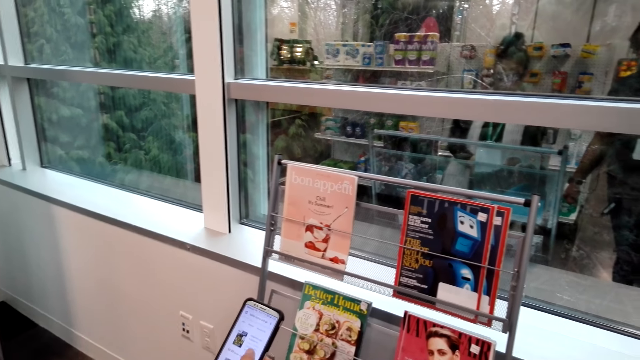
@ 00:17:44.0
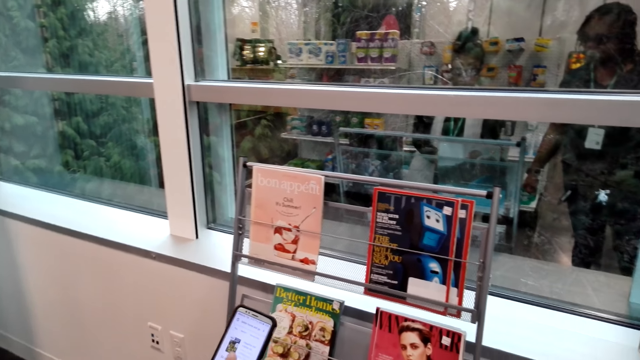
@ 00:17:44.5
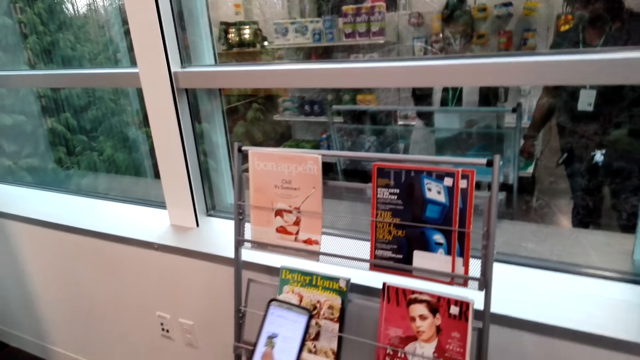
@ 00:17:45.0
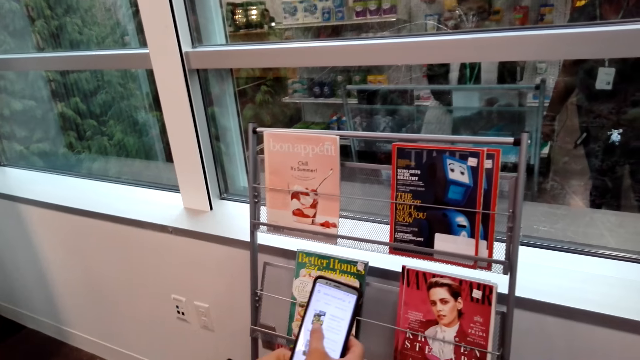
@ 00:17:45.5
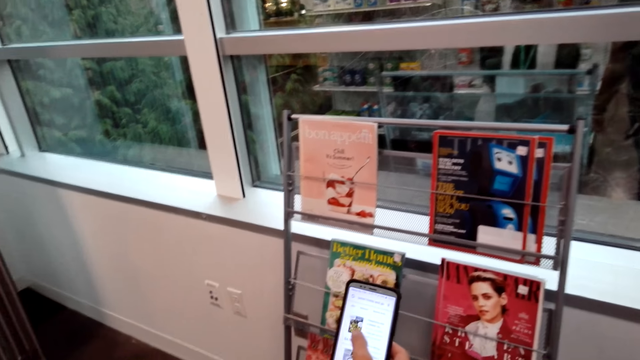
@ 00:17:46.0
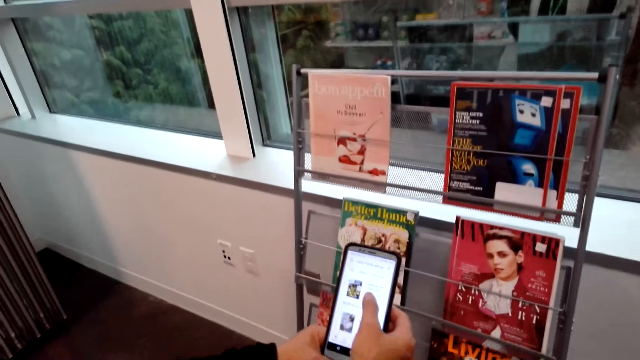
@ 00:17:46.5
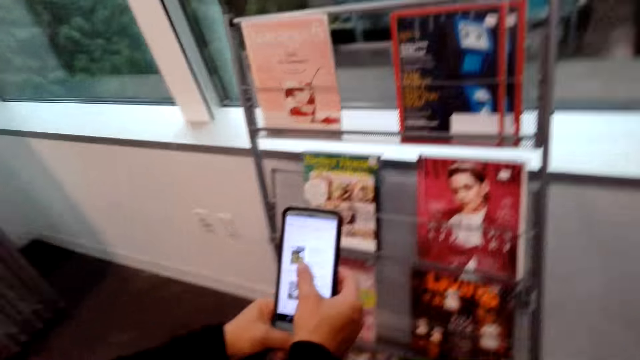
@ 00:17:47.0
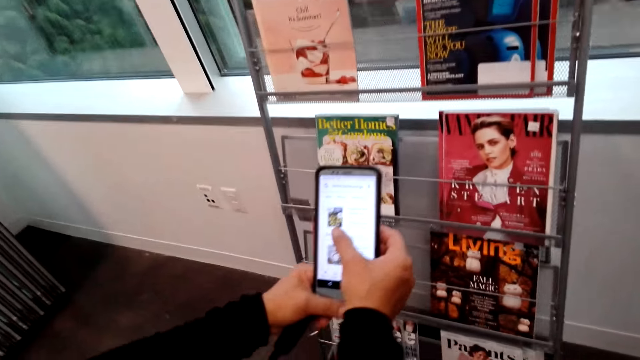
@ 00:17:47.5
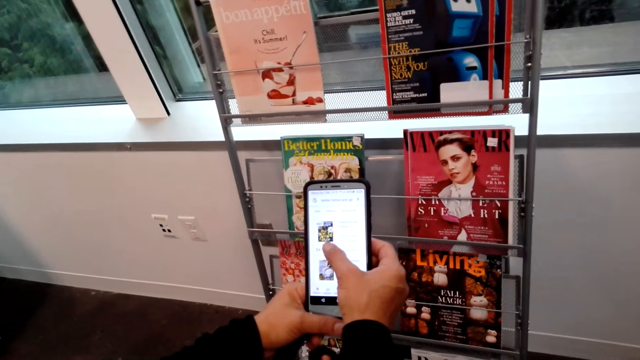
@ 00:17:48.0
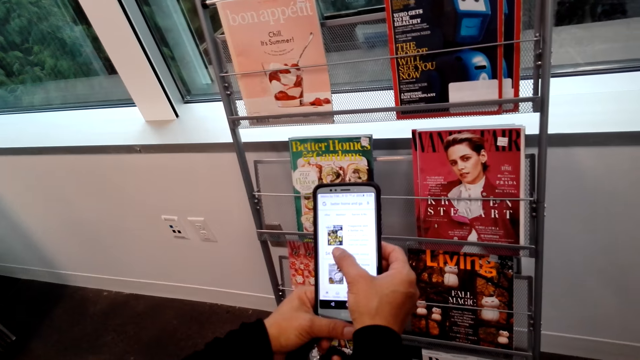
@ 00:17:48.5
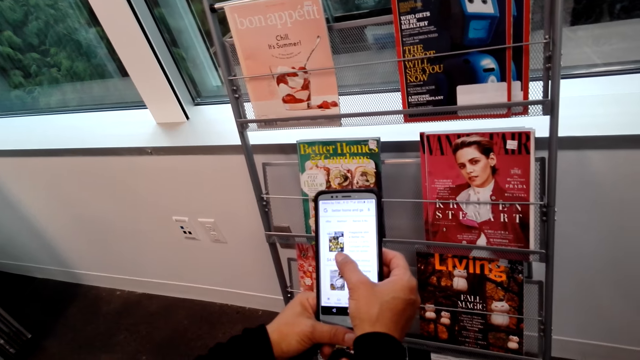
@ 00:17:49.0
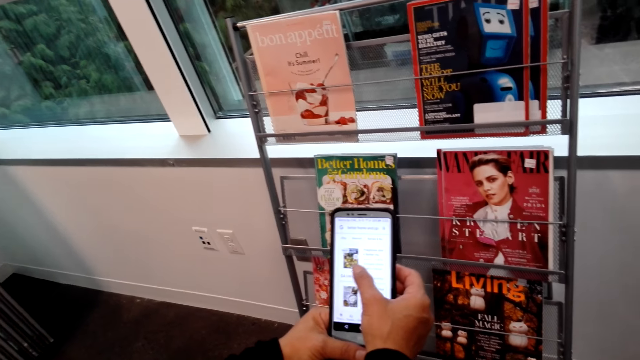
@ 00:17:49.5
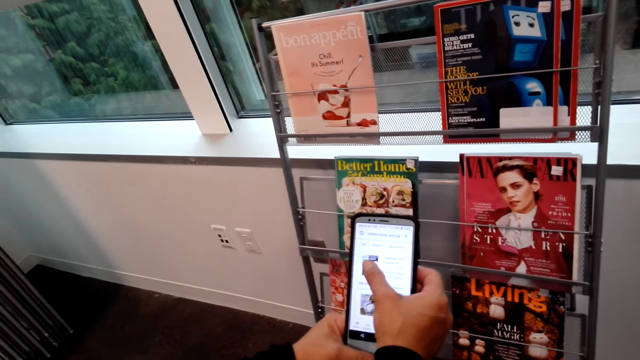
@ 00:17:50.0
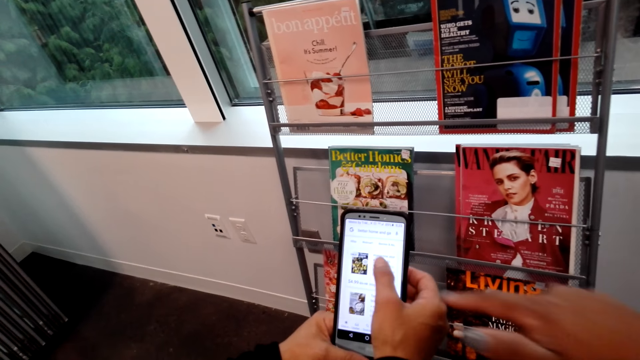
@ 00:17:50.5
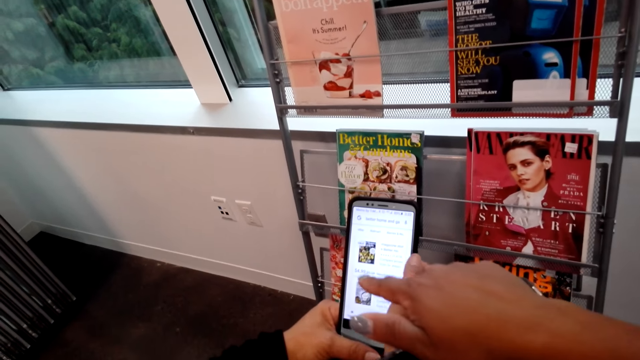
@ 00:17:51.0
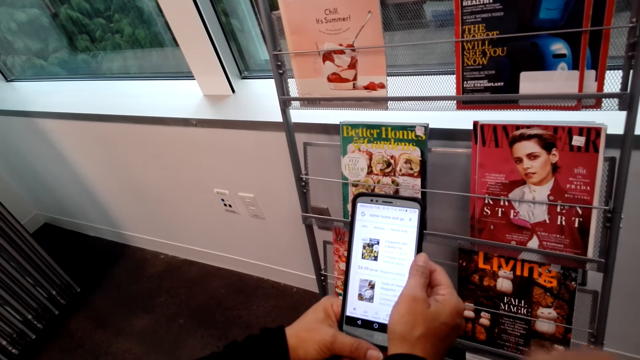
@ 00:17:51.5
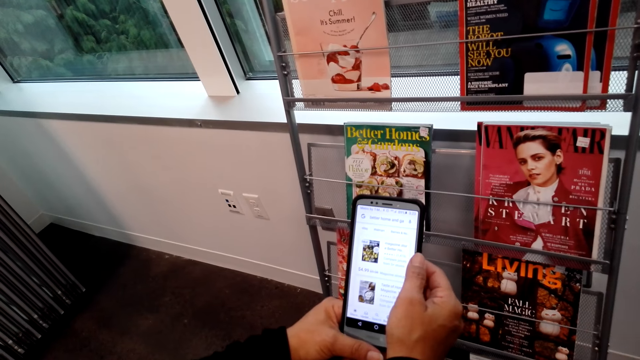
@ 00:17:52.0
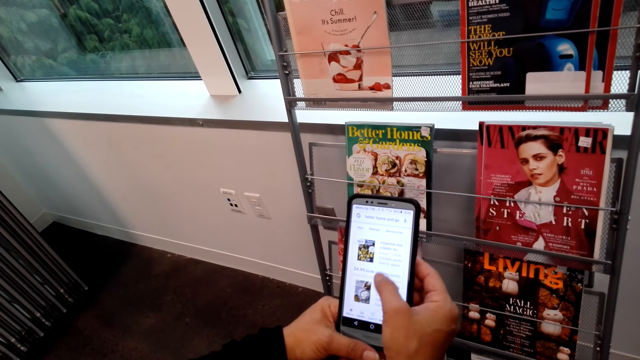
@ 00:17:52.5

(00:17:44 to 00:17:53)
The woman scrolls the phone. The camera wearer scrolls the phone.

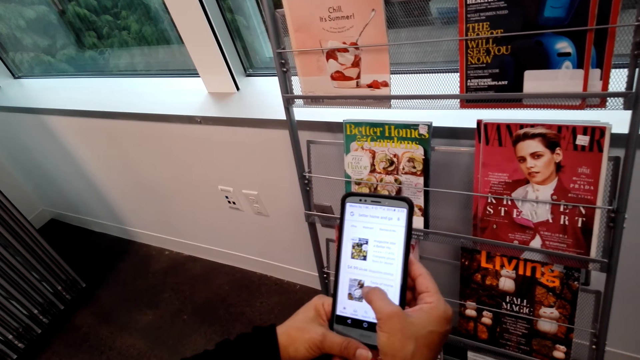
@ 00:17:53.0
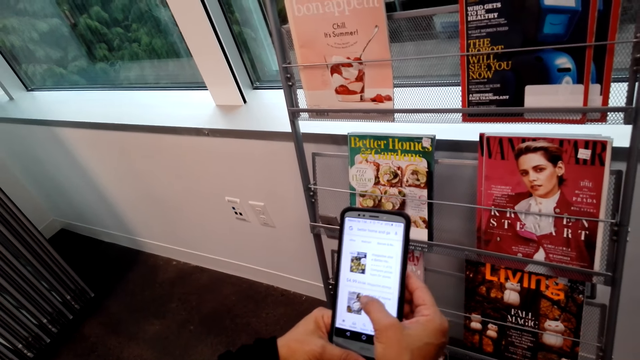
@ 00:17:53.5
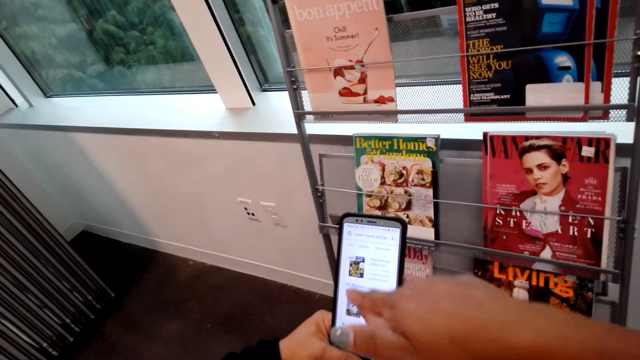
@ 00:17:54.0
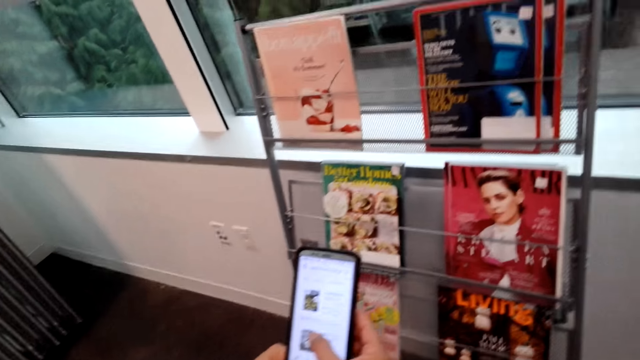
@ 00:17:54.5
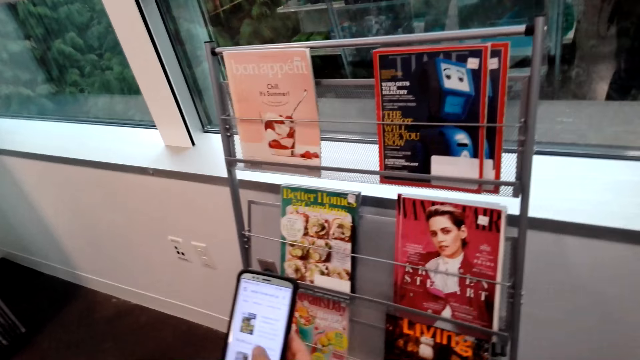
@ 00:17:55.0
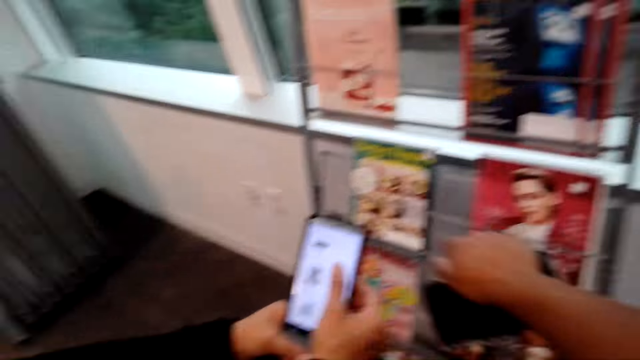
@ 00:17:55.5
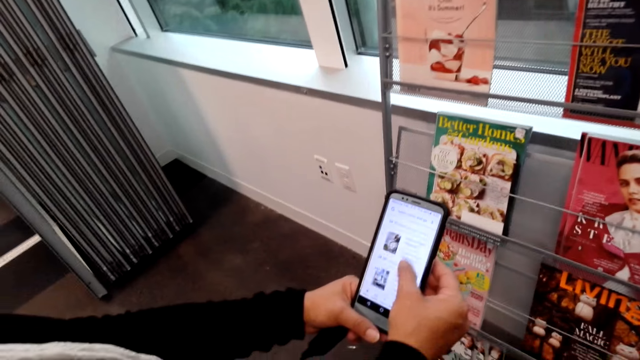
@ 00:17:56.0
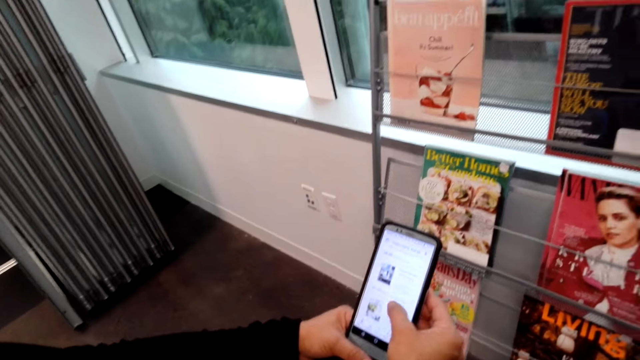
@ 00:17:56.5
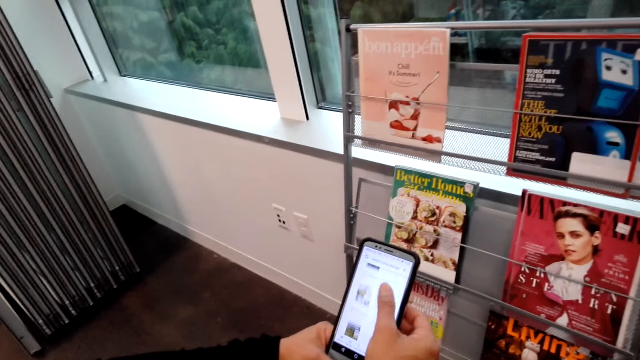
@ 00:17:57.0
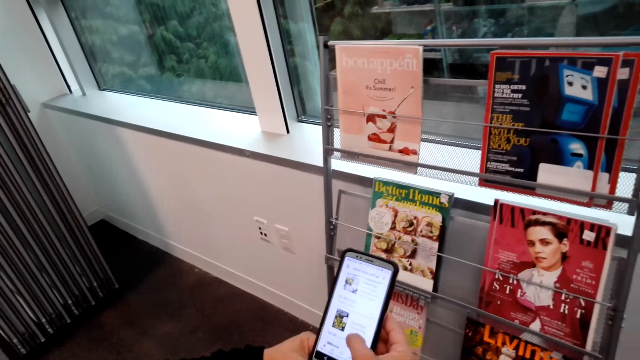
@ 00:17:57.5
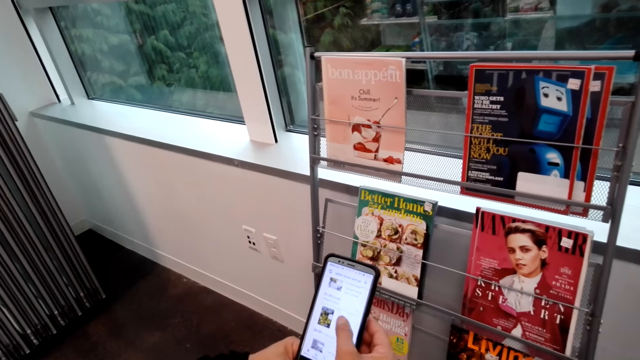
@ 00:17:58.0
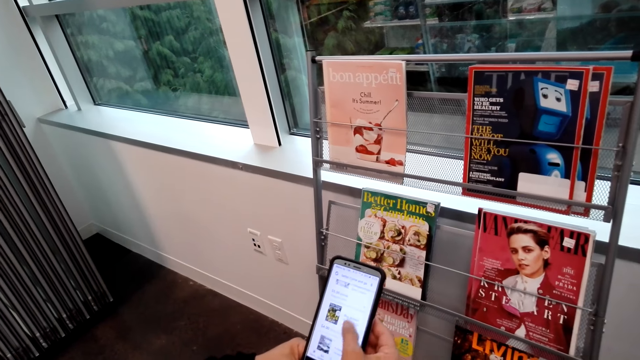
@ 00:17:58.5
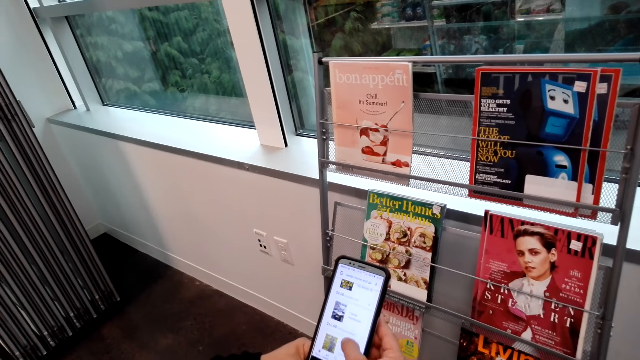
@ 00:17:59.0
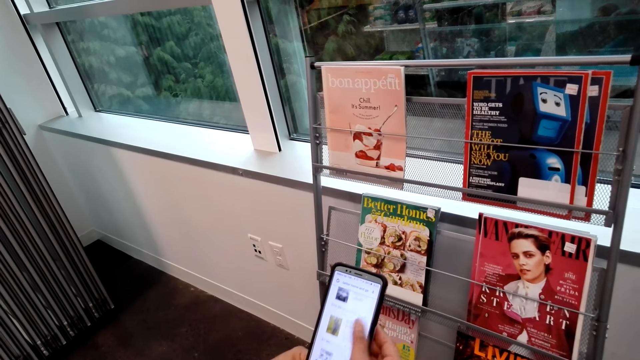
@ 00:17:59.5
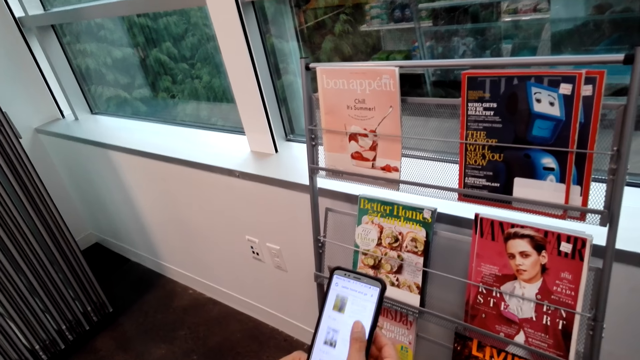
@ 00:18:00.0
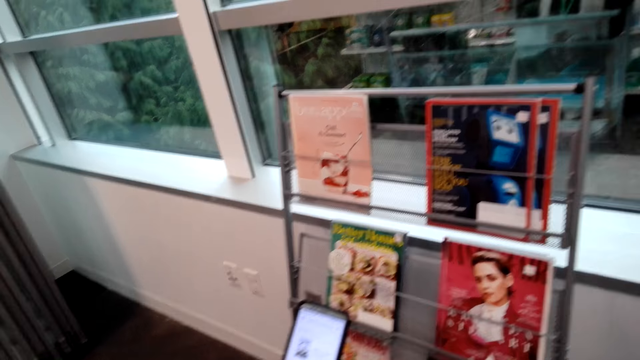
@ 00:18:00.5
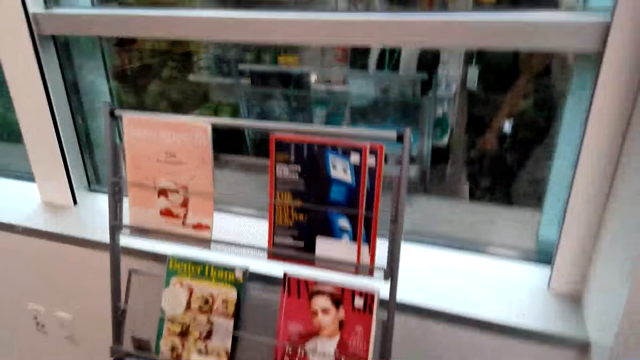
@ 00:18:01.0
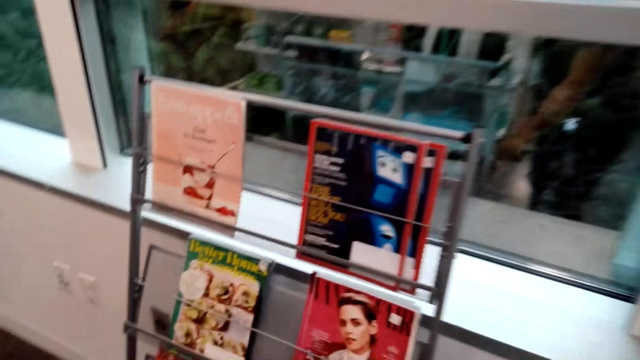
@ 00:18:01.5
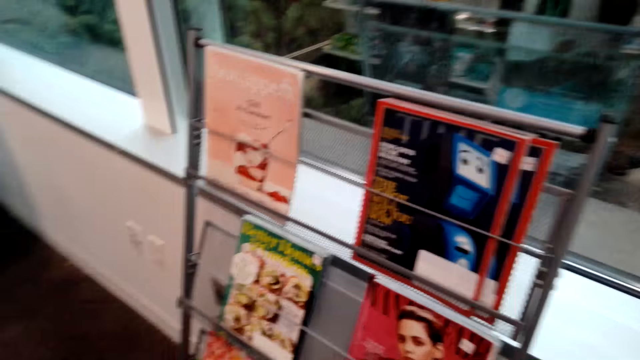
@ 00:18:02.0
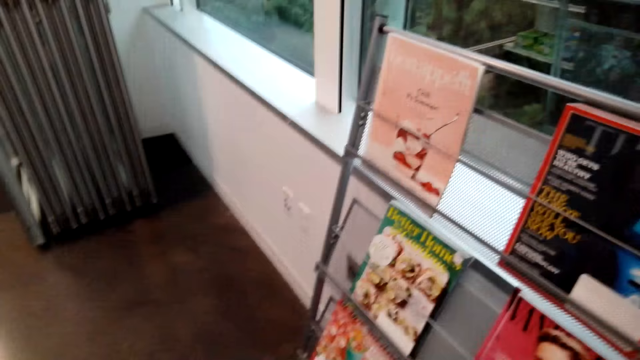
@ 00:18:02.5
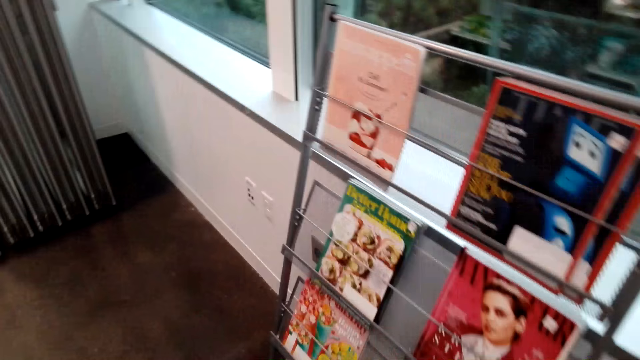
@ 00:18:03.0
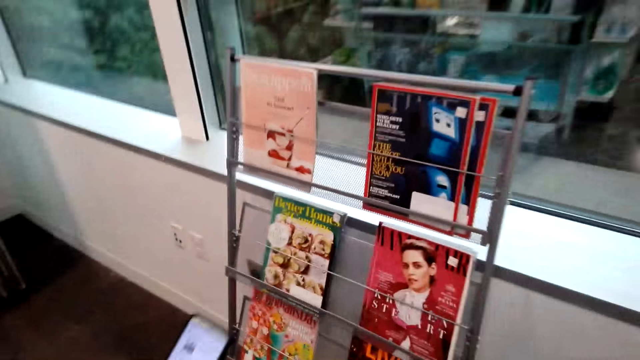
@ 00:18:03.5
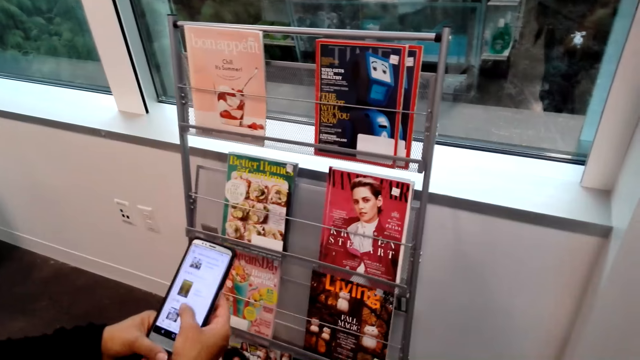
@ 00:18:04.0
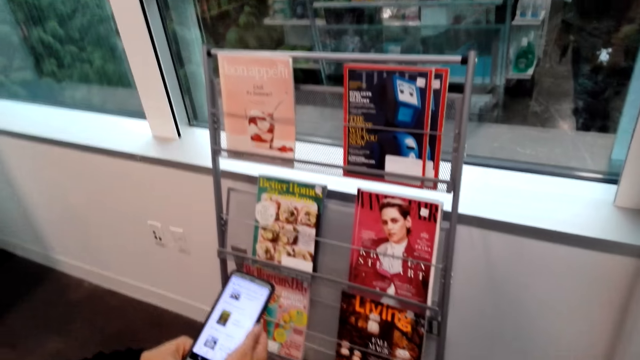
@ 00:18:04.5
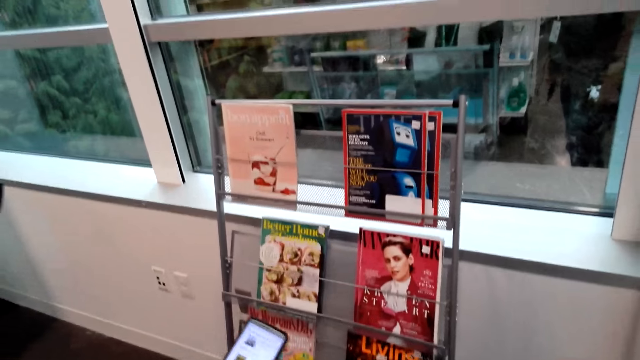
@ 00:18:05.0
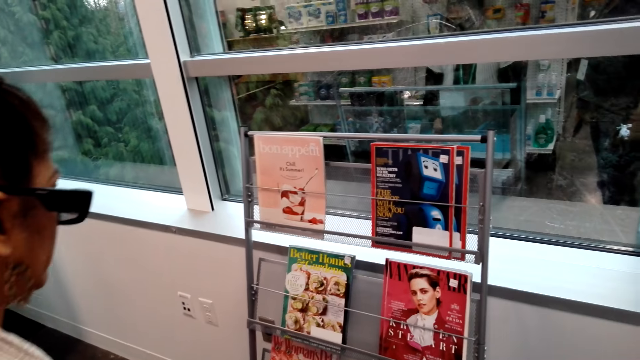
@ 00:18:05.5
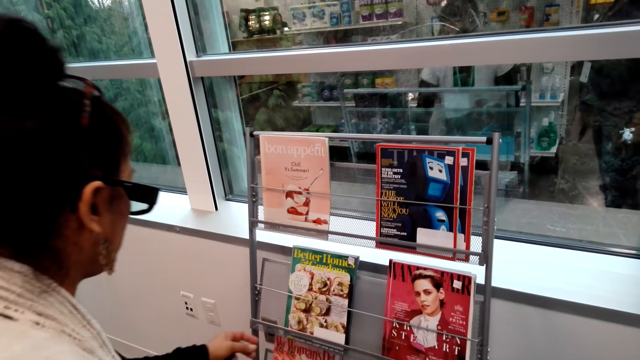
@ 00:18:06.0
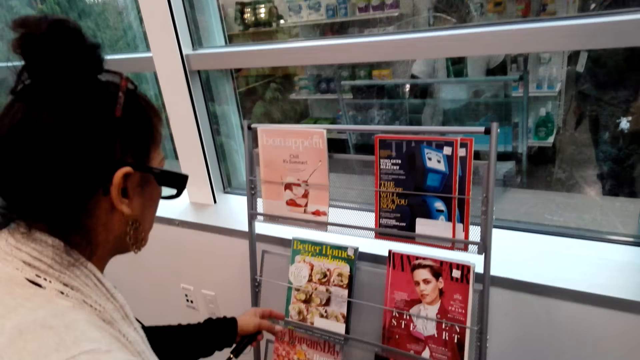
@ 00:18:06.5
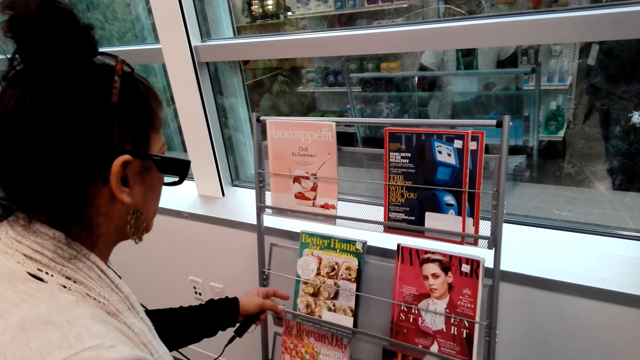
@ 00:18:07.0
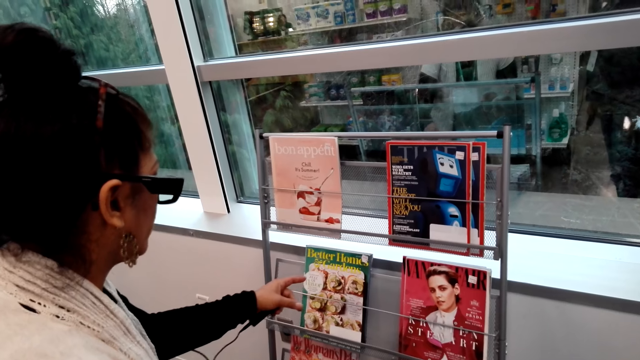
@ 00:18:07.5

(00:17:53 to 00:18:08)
The camera wearer gestures his hand. A woman operates a phone with both hands. The camera wearer gestures his hand. He talks with the woman. The woman operates the phone. The woman scrolls the phone. The woman gestures her hand.
